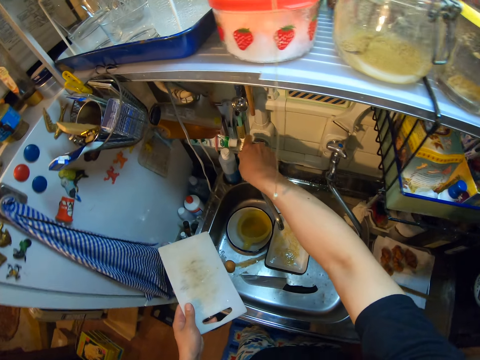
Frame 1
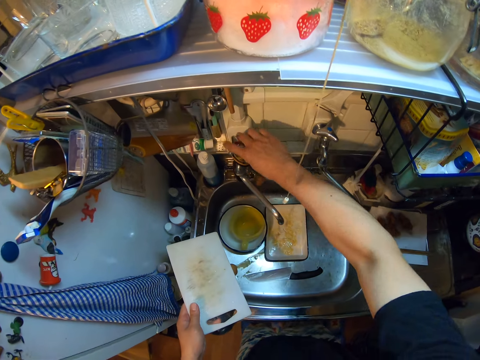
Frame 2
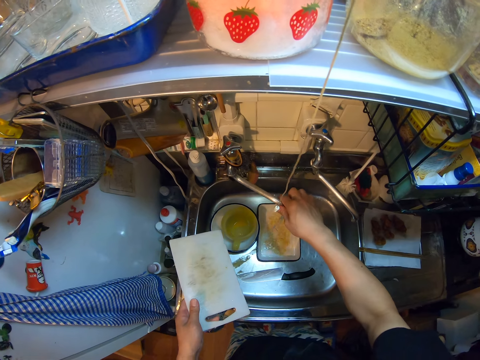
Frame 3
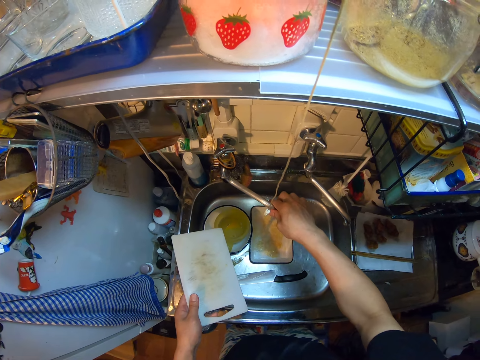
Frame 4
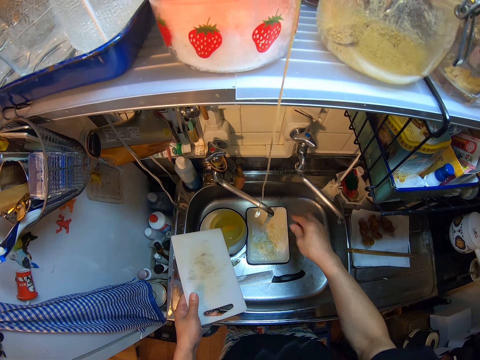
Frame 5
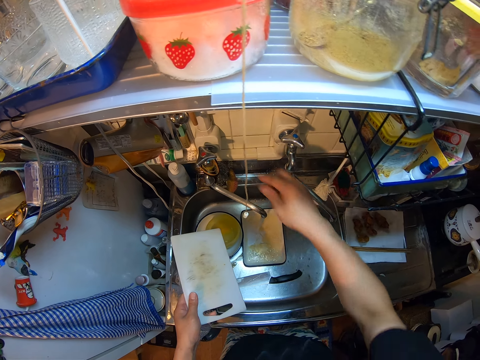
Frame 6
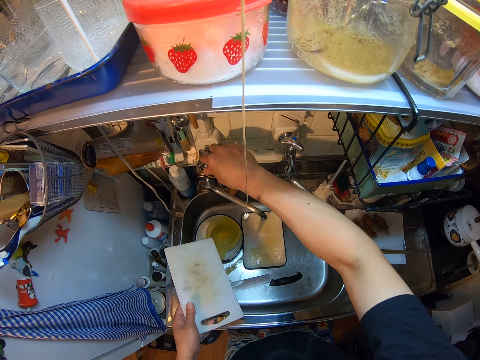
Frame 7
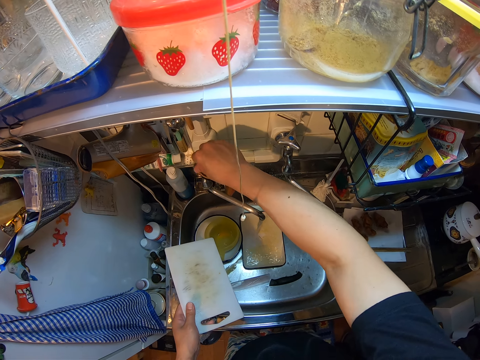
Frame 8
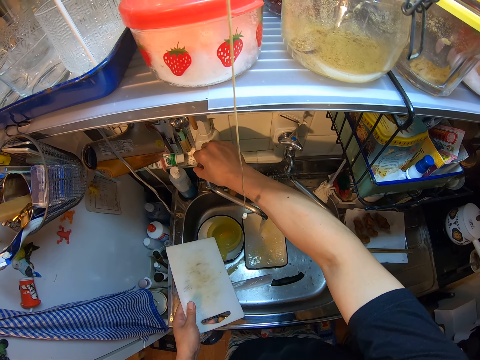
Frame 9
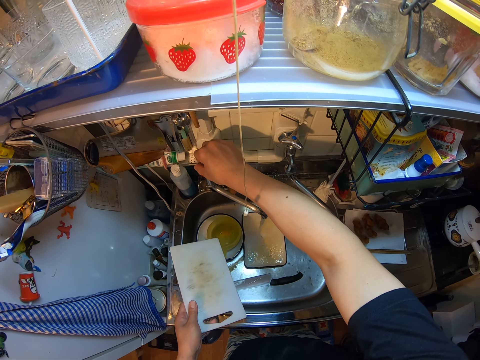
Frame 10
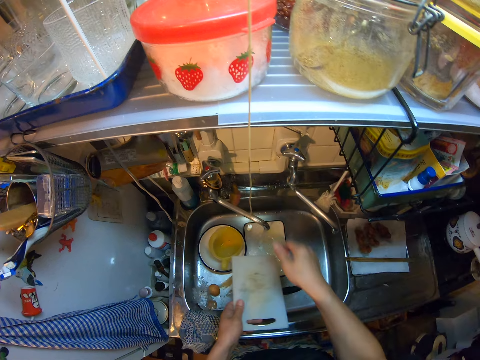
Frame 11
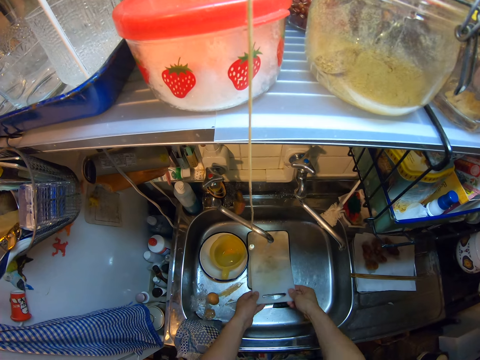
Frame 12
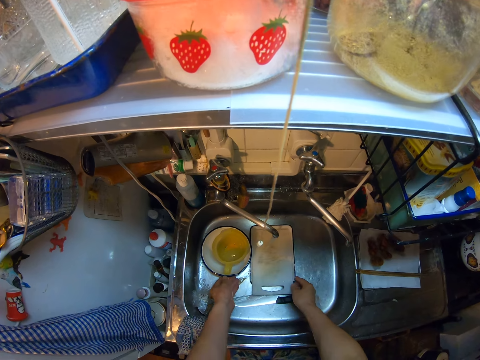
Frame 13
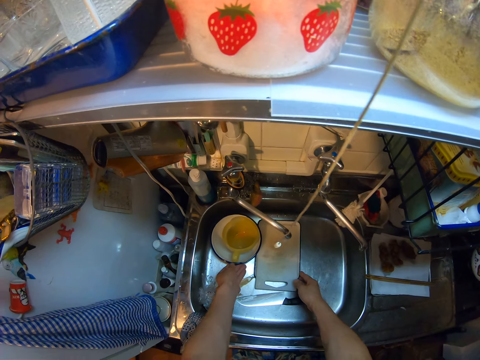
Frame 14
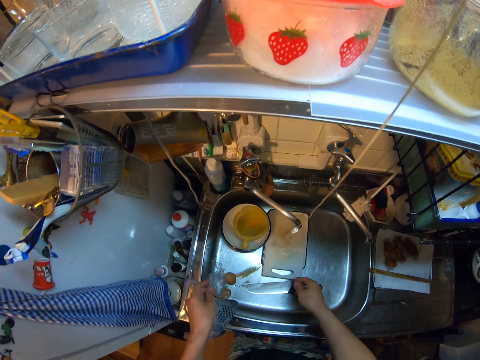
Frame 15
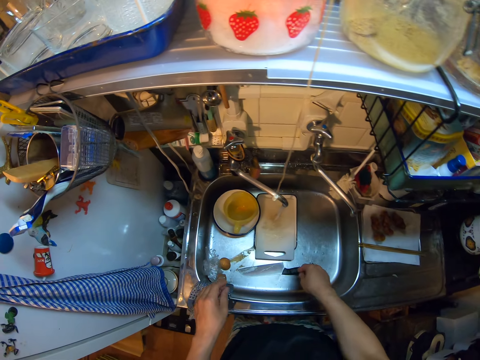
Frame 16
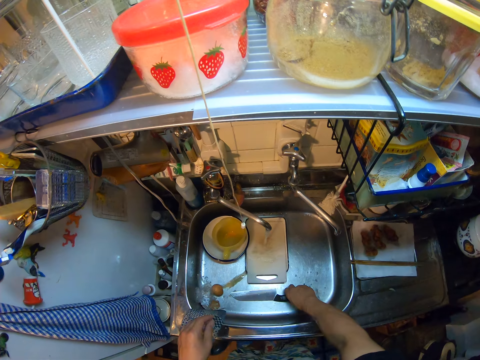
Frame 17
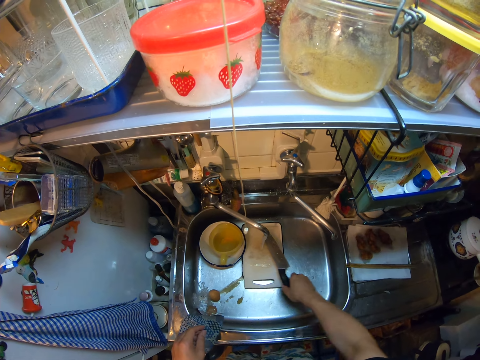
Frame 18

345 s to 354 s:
The camera wearer opens a tap on the sink with her right hand. She turns the tap direction. She holds the tap. She switches off the tap. She exchanges the hand holding the plastic chopping board. She drops the chopping board on the plate in the sink. She moves the plate. She moves her hands. She picks up a knife. She moves the knife in the sink with her right hand. She places the knife on the plastic chopping board.

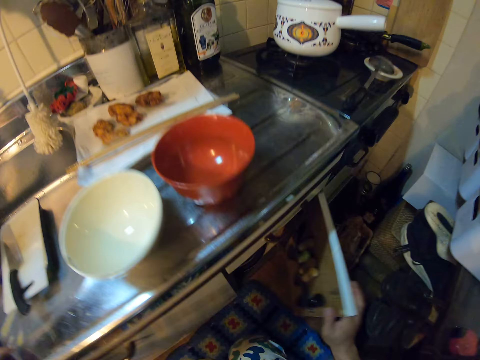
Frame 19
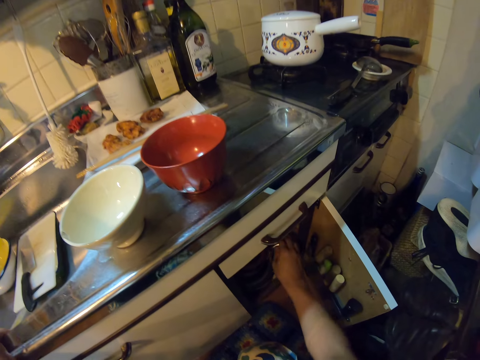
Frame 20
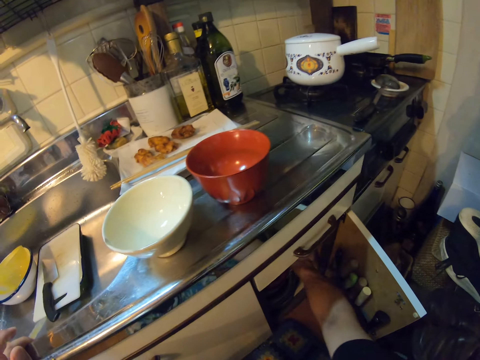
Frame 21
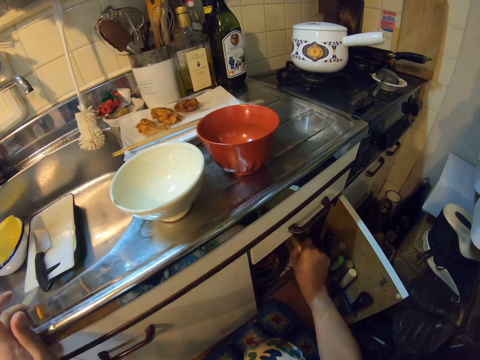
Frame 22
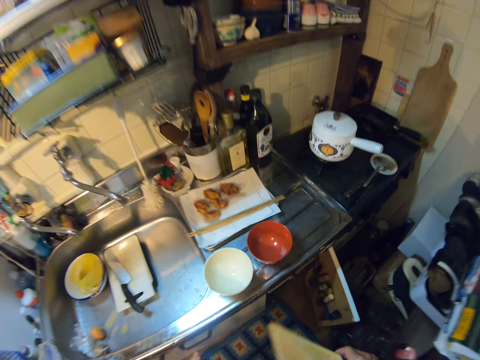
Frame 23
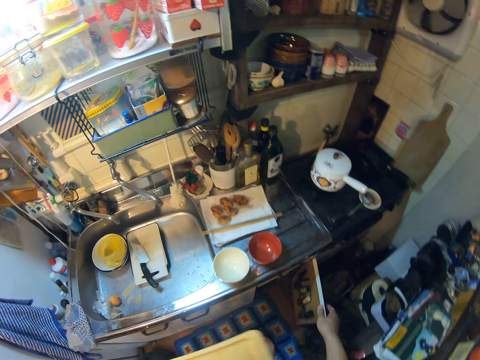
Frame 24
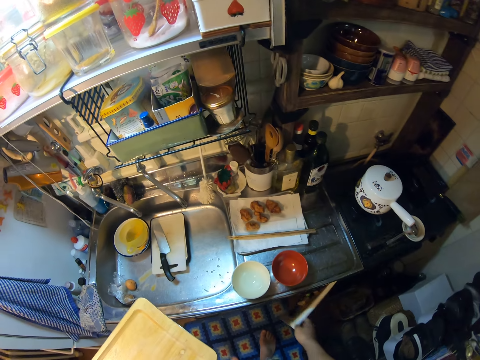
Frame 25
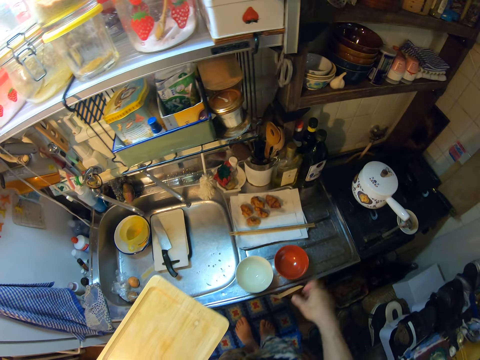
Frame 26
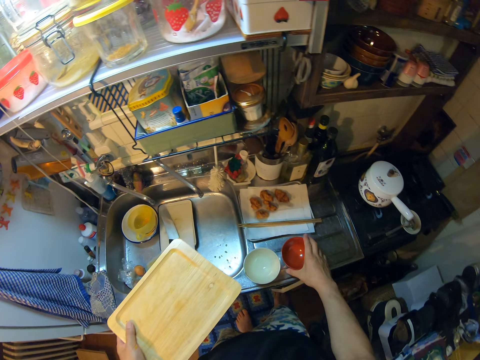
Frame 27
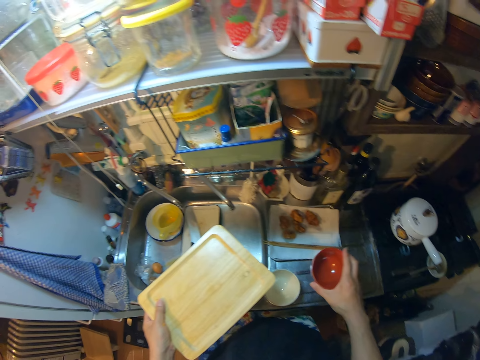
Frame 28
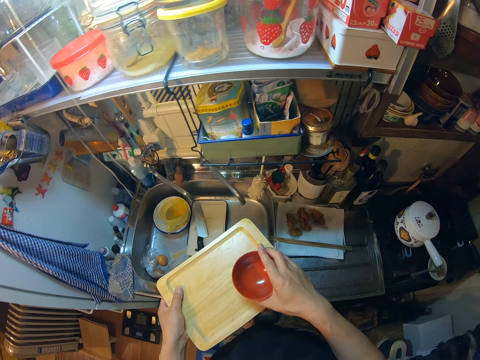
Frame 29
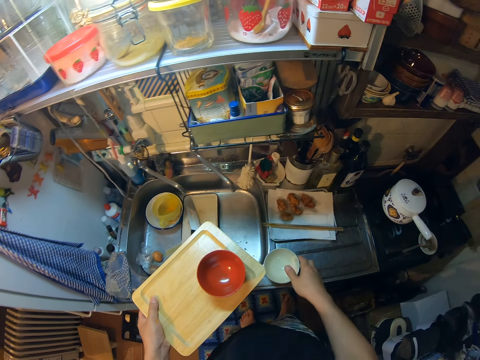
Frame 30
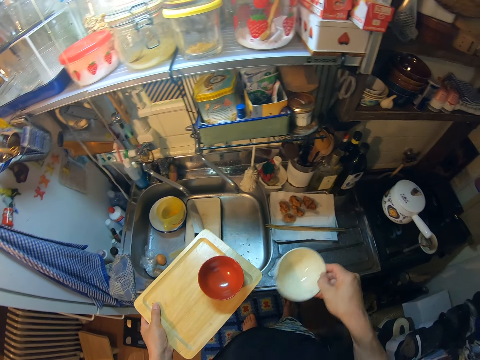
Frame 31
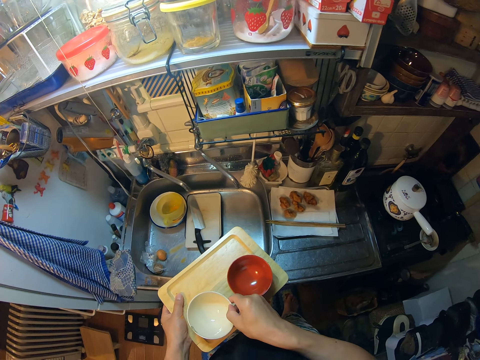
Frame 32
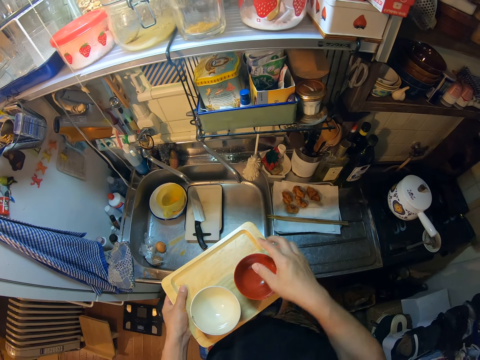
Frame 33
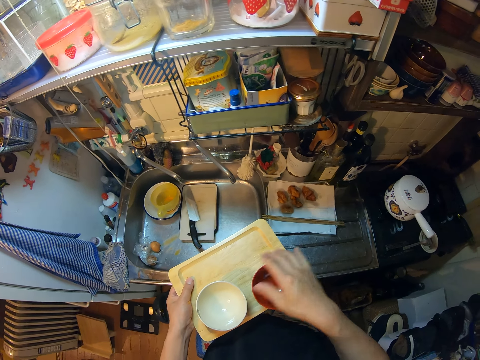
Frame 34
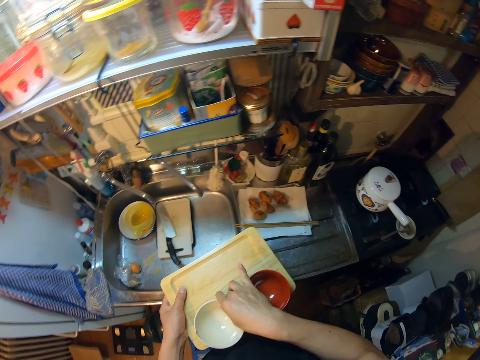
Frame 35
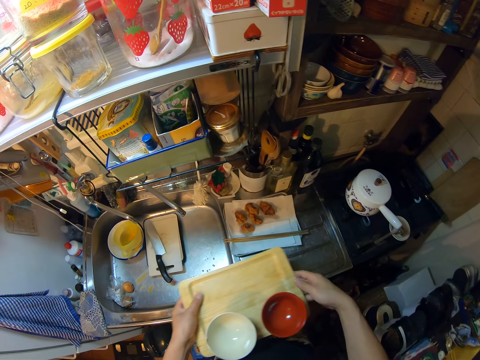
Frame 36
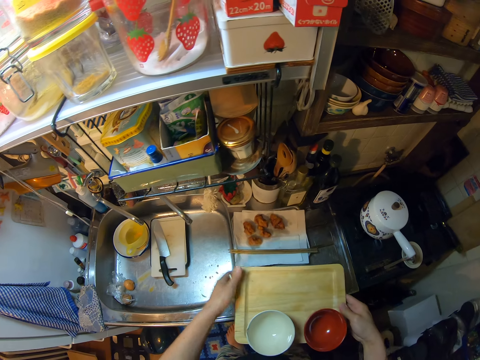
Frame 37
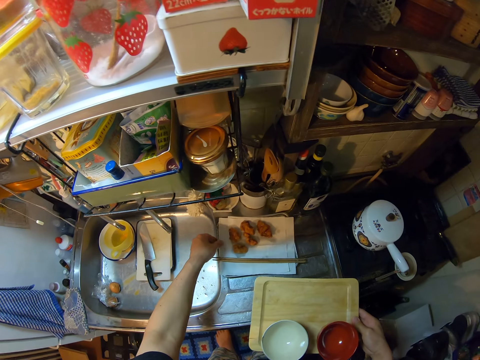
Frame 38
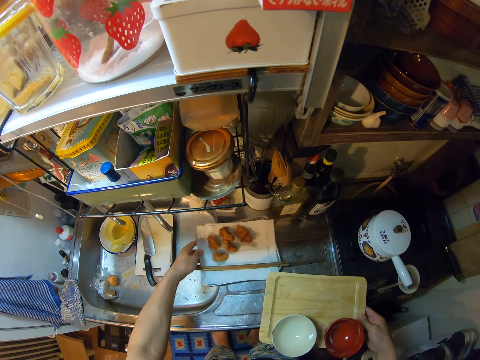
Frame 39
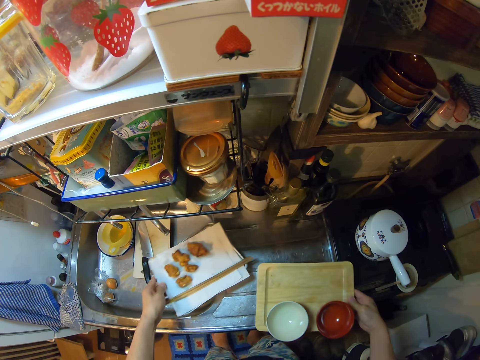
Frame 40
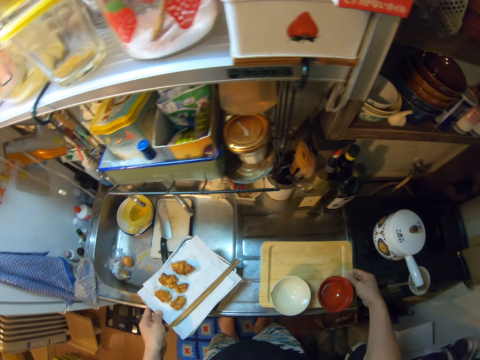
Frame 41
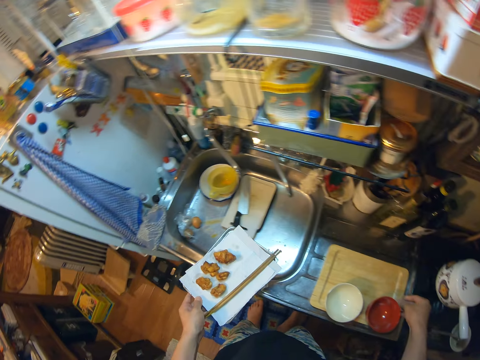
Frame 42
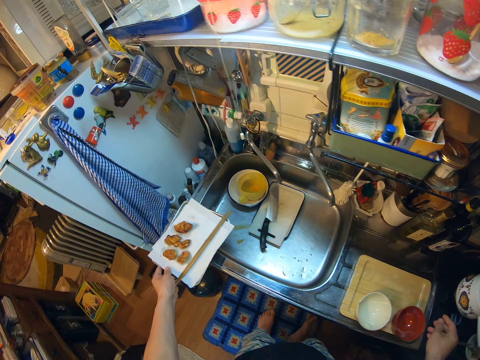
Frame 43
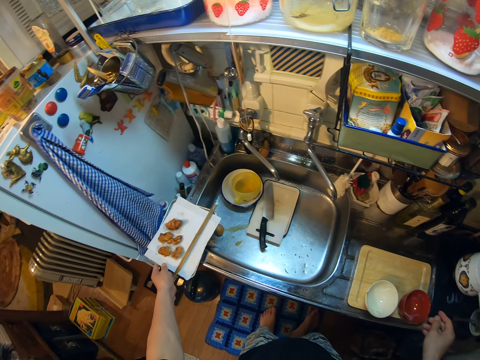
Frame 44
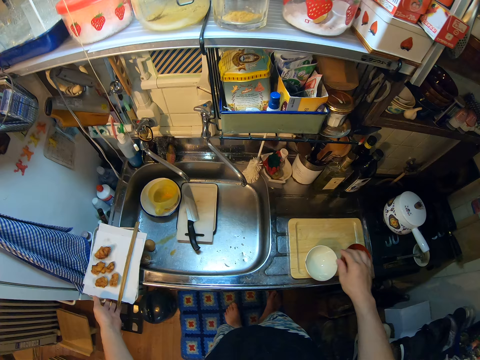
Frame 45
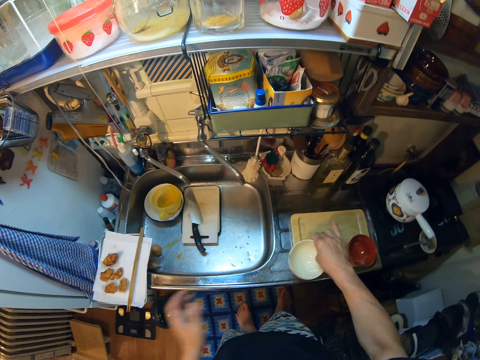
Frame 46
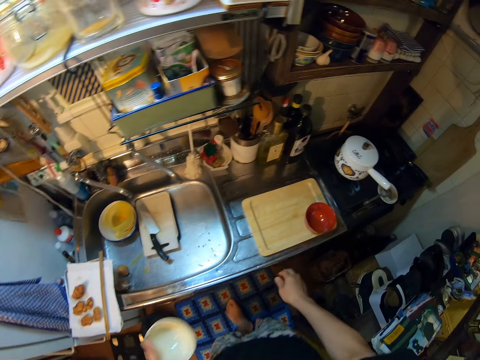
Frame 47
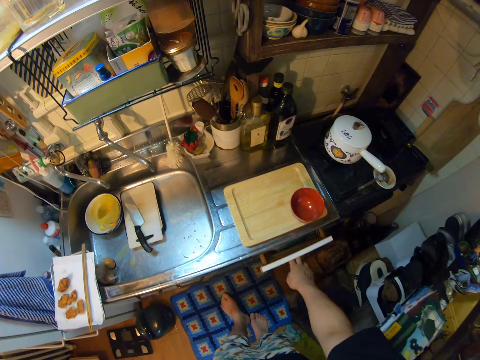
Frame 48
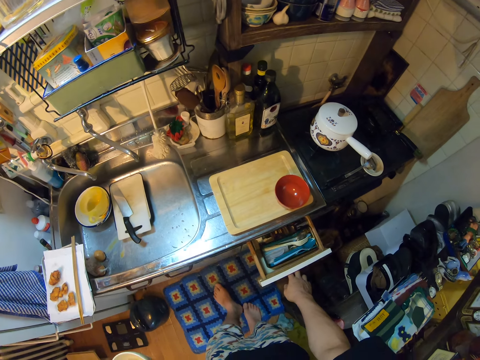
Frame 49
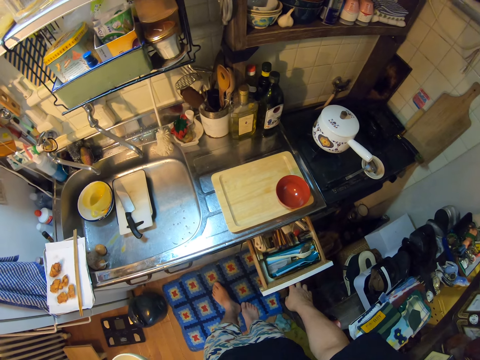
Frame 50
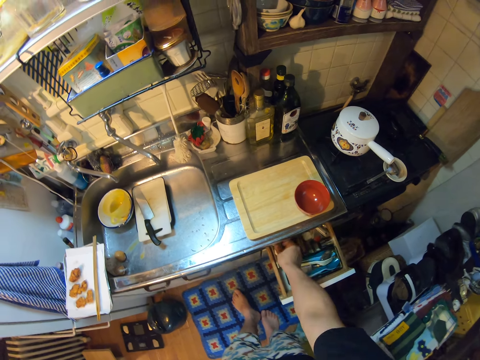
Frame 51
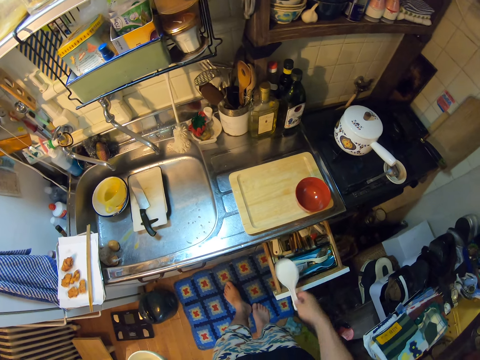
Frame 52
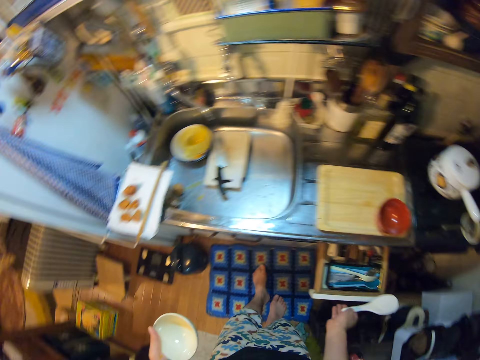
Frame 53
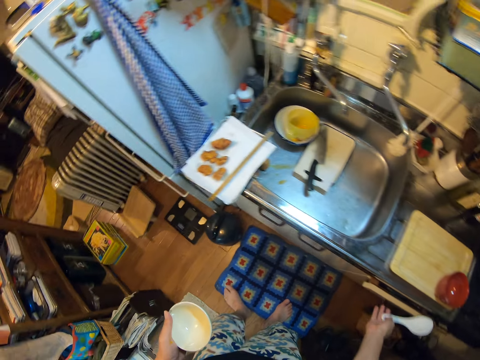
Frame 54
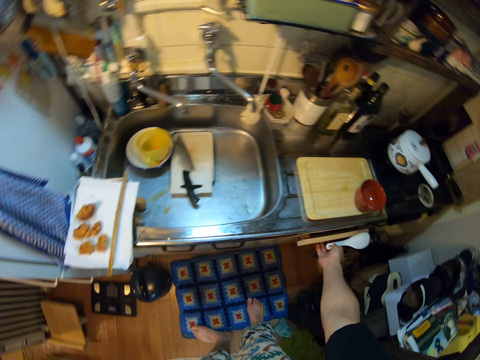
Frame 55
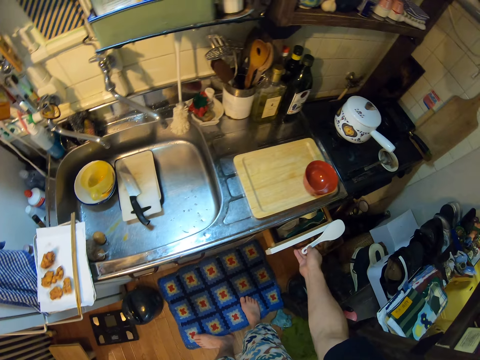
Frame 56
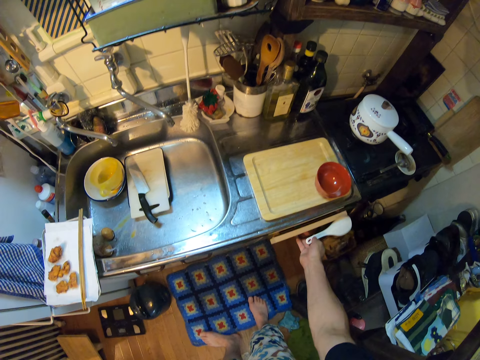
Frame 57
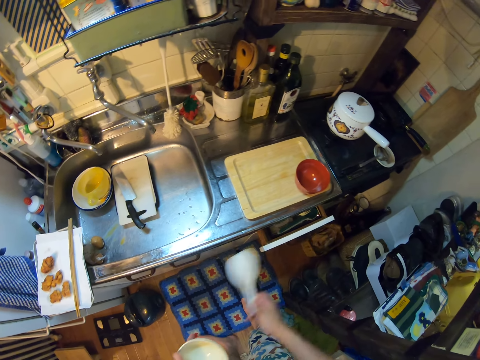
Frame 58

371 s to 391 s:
The camera wearer opens the cupboard. She picks up a tray from the cupboard with her right hand. She switches the tray to her left hand. She shuts the cupboard. She picks up a bowl or plate on the sink. She places the bowl on the tray. She picks up another bowl, places the bowl on the tray. She aligns the bowls. She exchanges the hand holding the tray. She picks up a tray with cutlets. She moves a tray on the sink with her left hand. She places the tray with the bowls on the bench. She places the tray with the cutlets on the sink. She picks up the plate on the tray on the sink with her right hand. She passes the bowl to the left hand. She pulls out a drawer in the kitchen with her right hand. She picks up a serving spoon in the drawer with her right hand. She moves her leg. She shuts the drawer.
